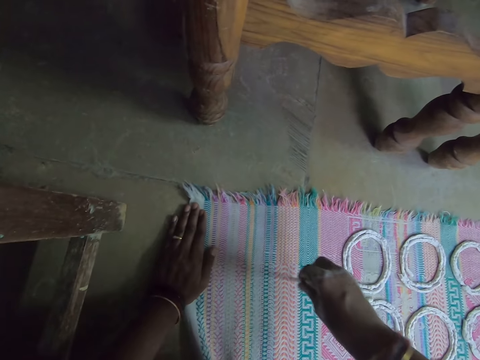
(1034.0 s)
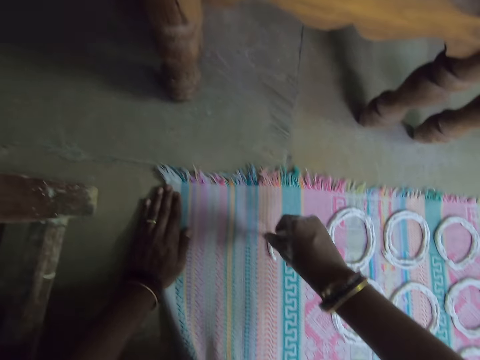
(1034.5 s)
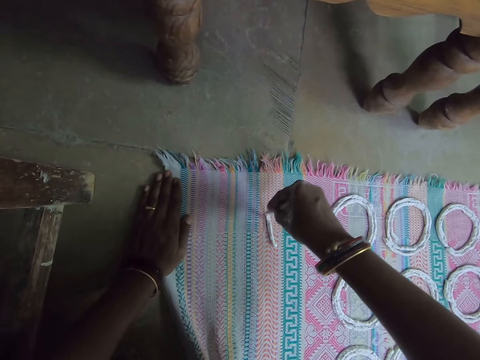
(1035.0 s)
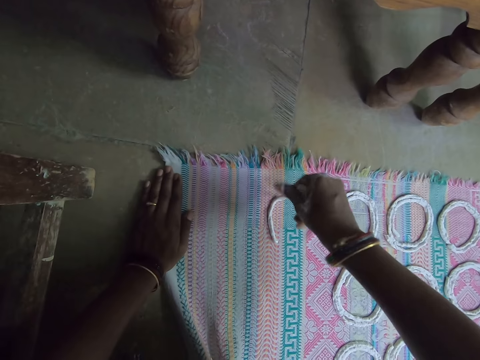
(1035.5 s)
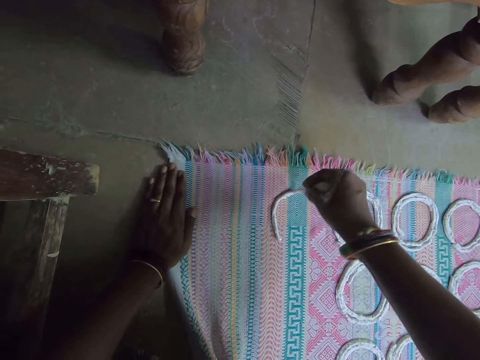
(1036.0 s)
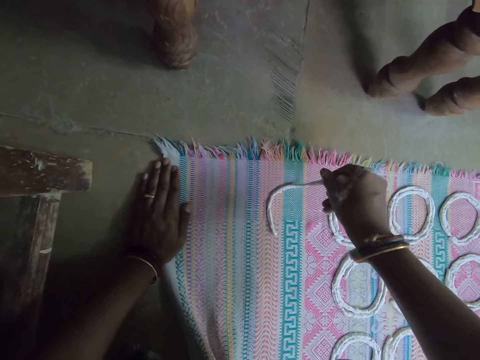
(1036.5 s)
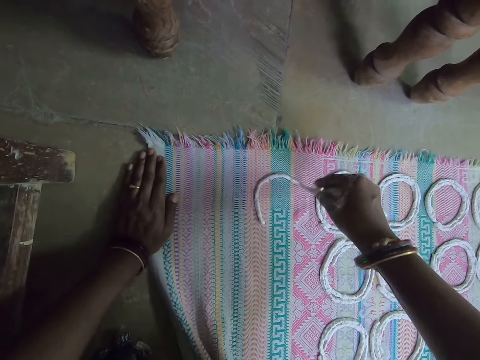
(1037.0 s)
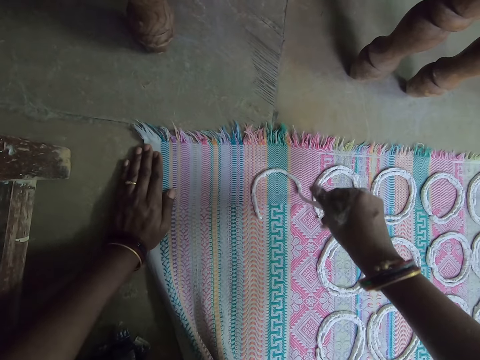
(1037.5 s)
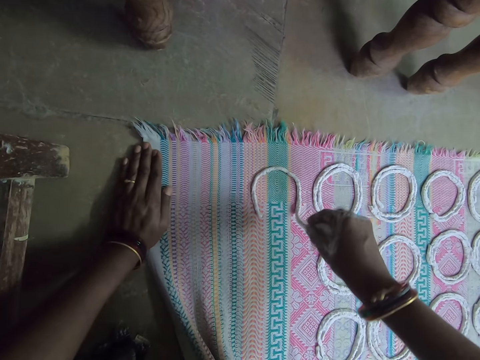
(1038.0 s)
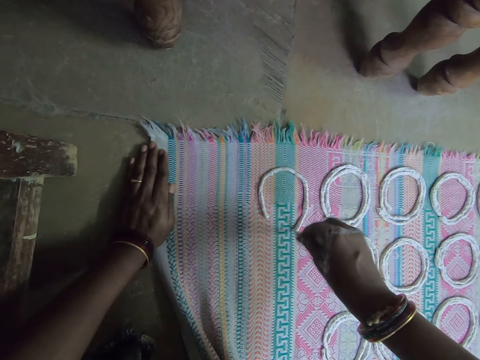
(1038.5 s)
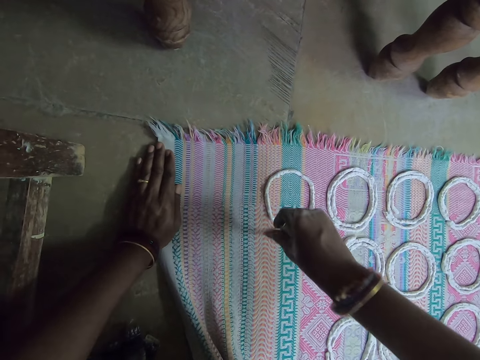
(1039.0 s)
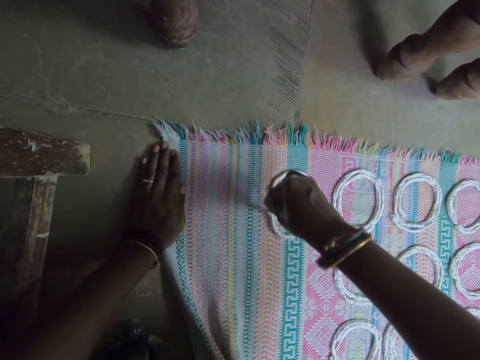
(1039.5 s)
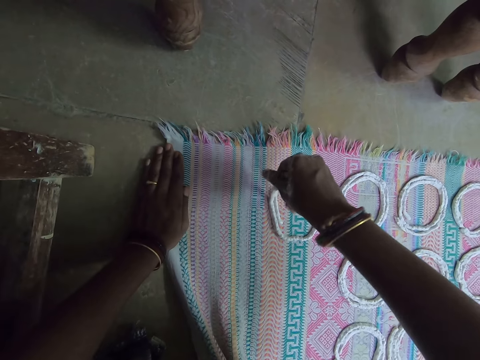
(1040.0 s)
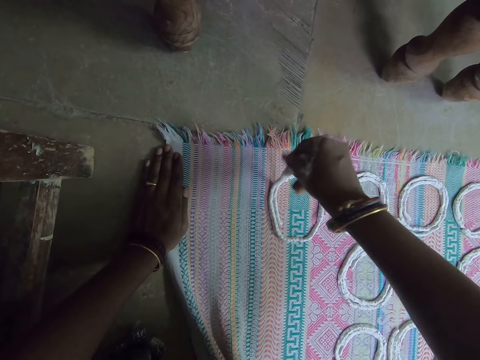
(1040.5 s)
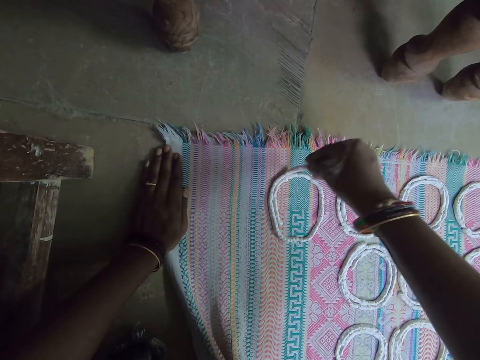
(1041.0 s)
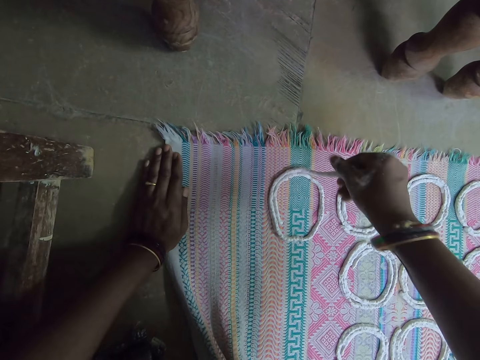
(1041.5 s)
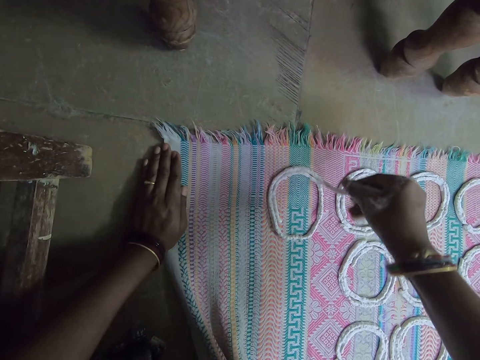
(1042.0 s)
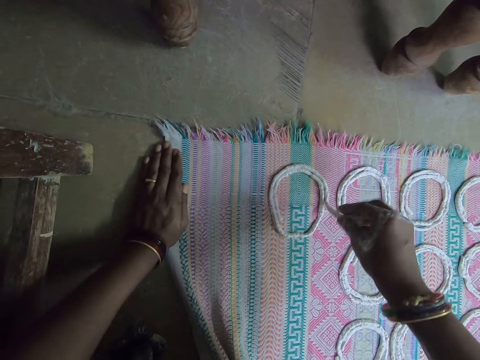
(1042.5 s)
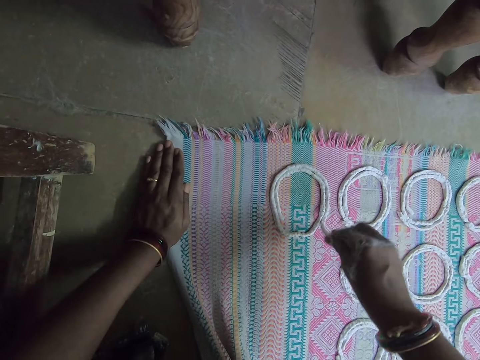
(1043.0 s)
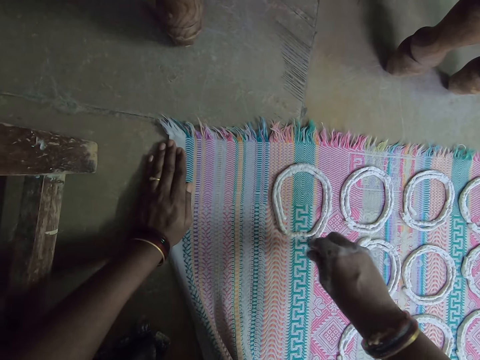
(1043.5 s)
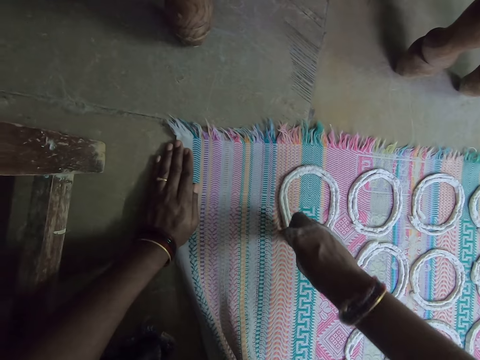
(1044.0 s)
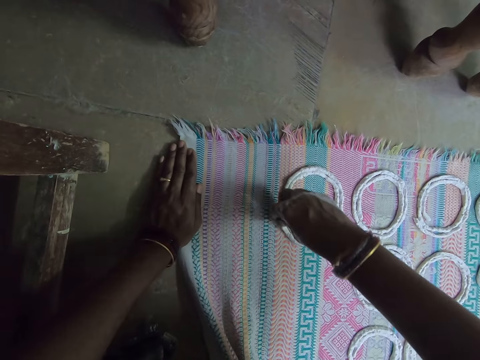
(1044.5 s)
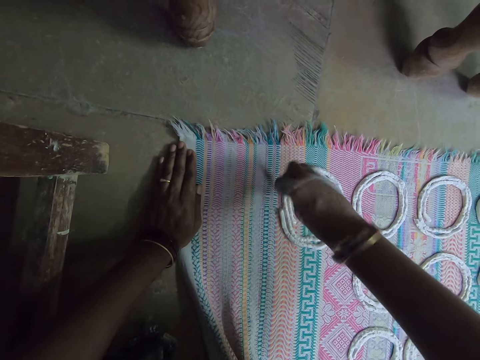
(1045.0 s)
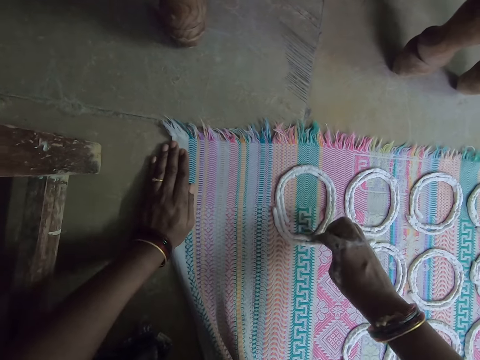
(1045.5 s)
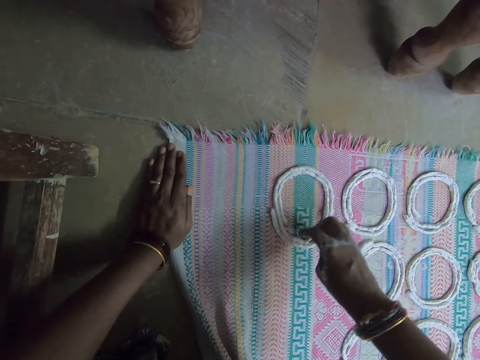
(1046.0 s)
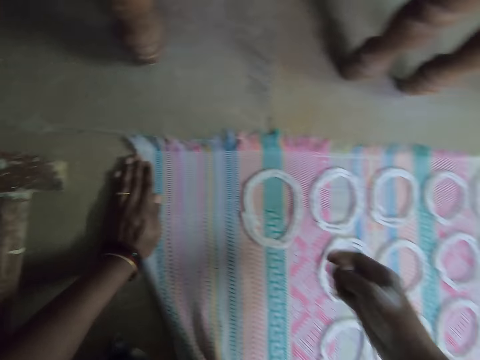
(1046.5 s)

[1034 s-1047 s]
The camera wearer shapes the portion of murukku in her right hand on the cloth on the ground. She rolls the dough round on the pastry mat.

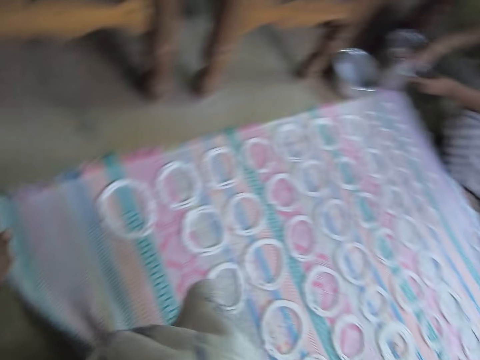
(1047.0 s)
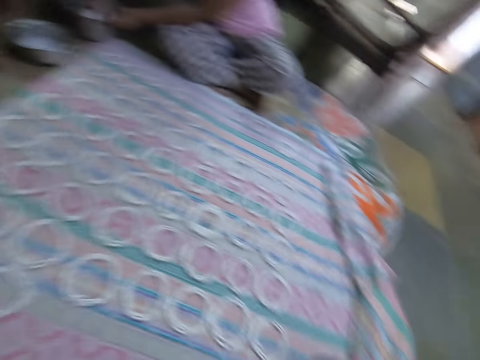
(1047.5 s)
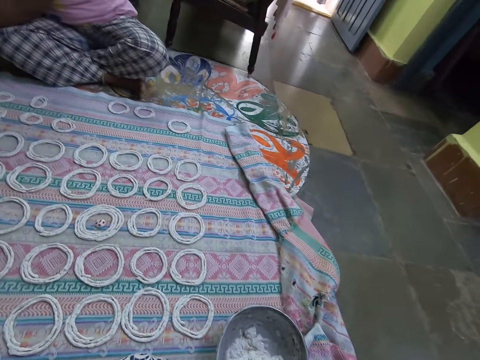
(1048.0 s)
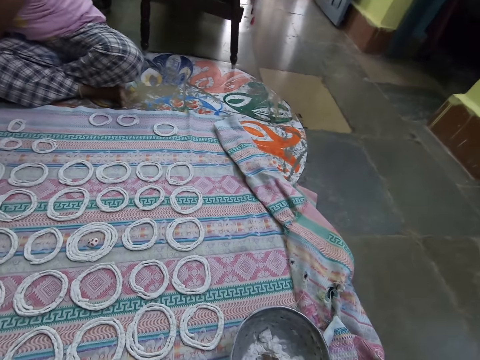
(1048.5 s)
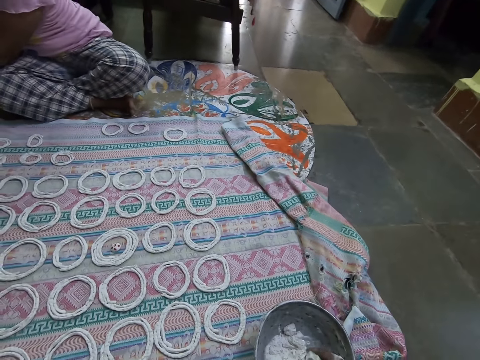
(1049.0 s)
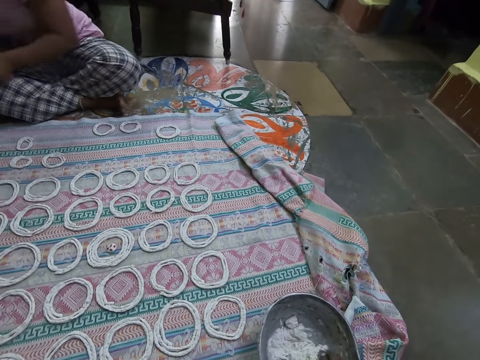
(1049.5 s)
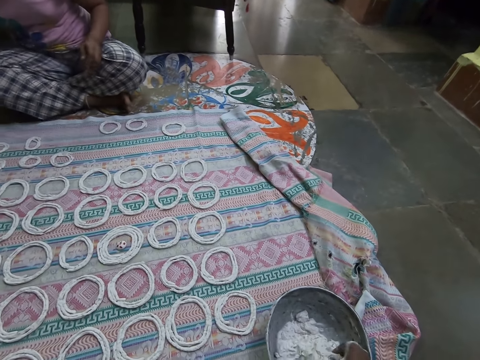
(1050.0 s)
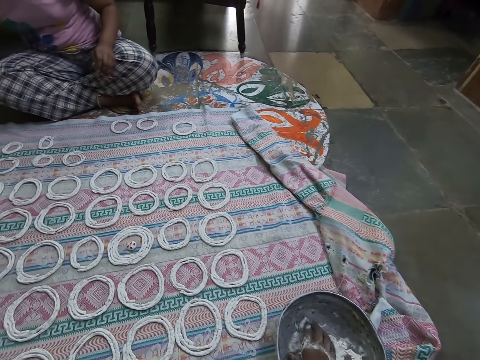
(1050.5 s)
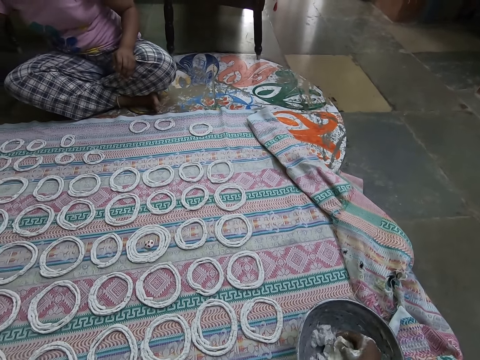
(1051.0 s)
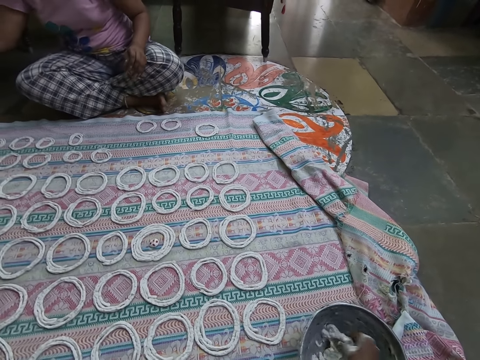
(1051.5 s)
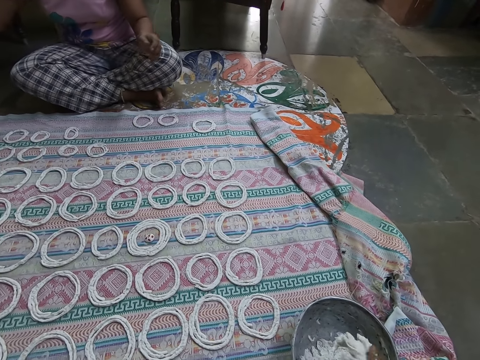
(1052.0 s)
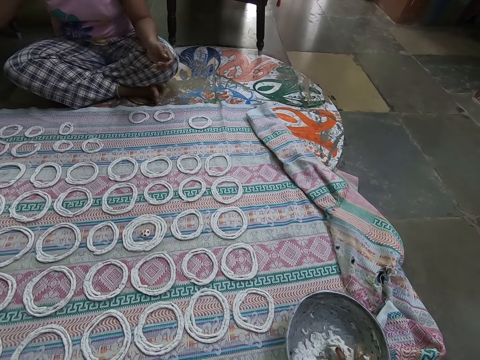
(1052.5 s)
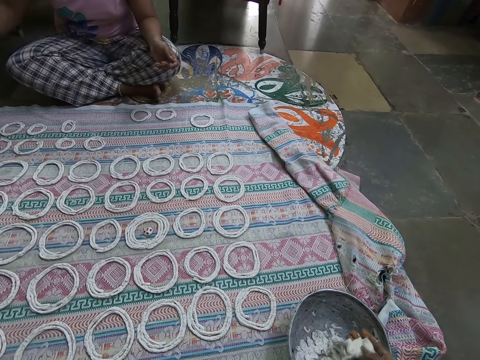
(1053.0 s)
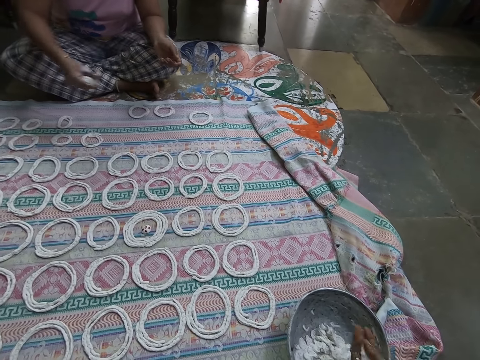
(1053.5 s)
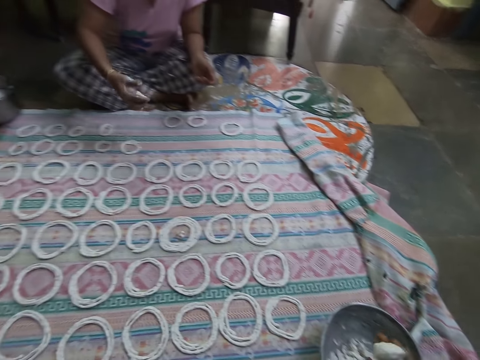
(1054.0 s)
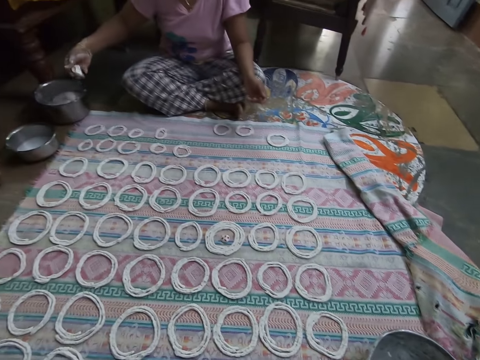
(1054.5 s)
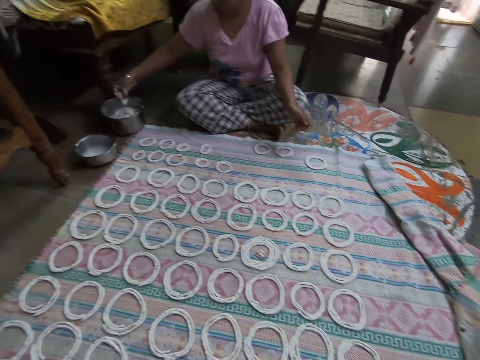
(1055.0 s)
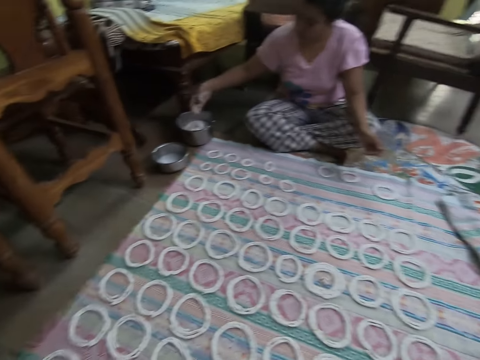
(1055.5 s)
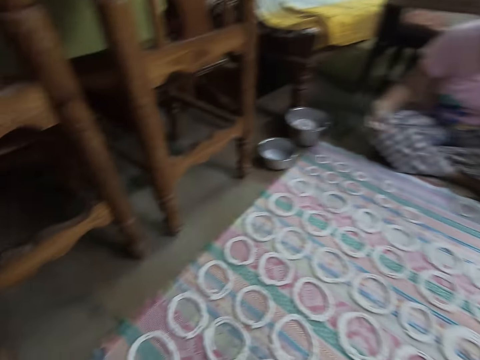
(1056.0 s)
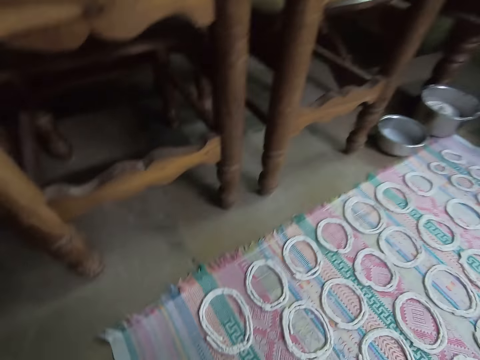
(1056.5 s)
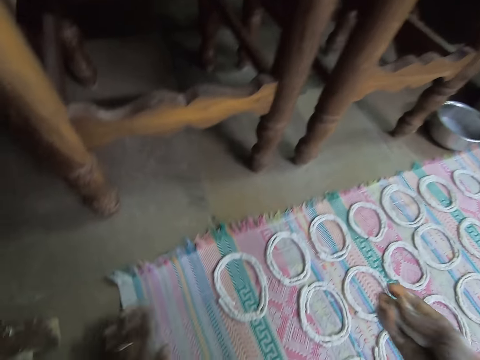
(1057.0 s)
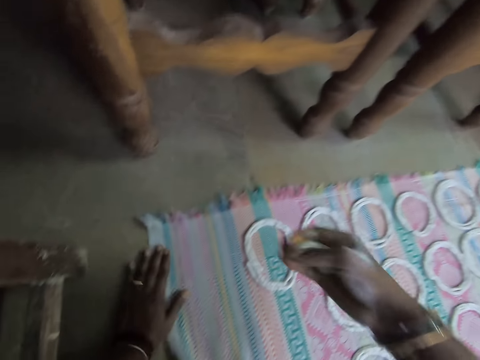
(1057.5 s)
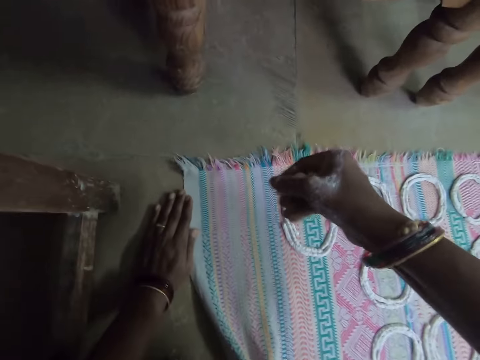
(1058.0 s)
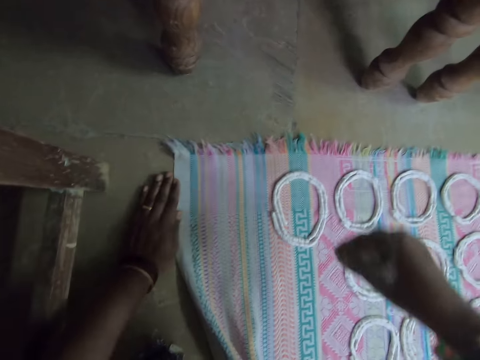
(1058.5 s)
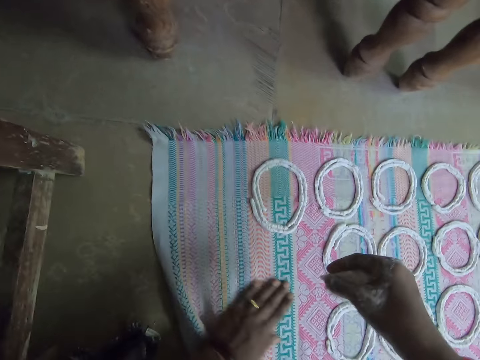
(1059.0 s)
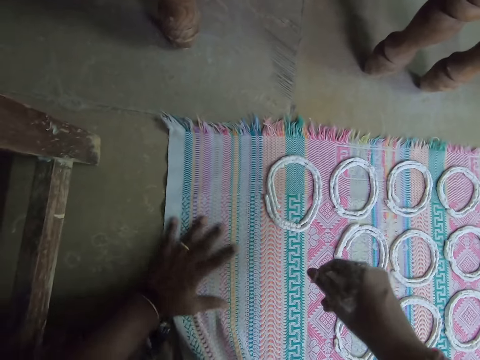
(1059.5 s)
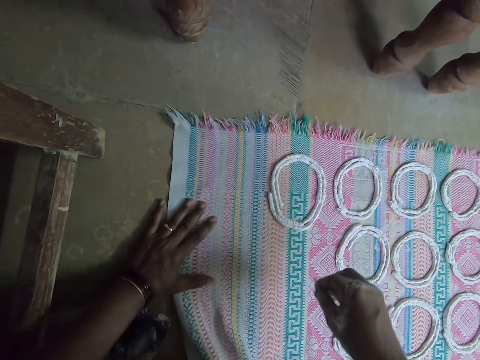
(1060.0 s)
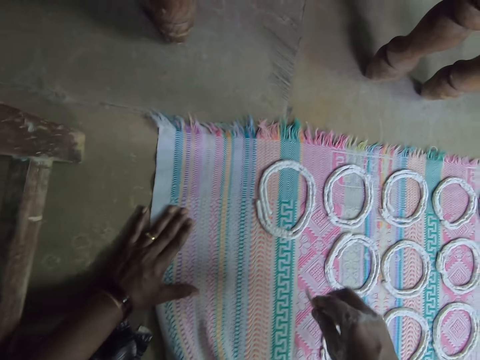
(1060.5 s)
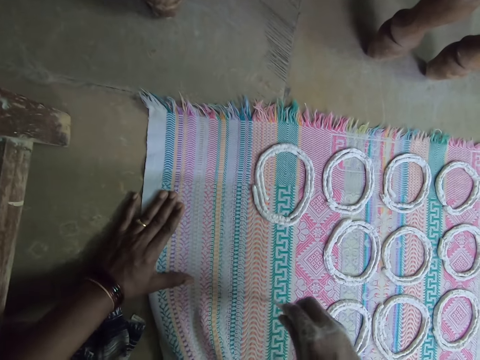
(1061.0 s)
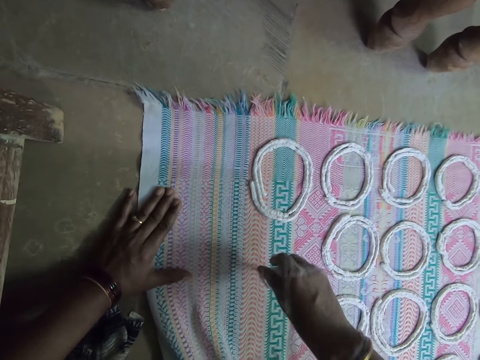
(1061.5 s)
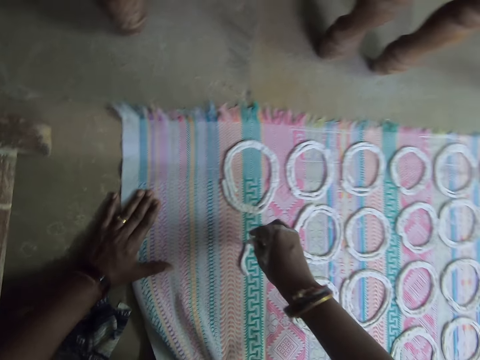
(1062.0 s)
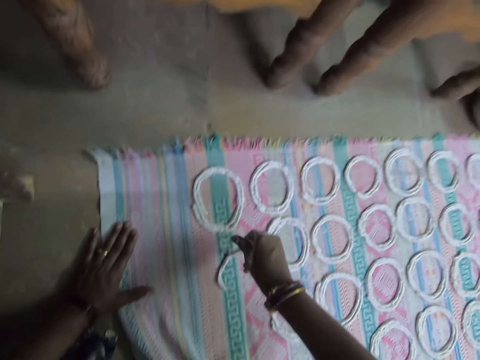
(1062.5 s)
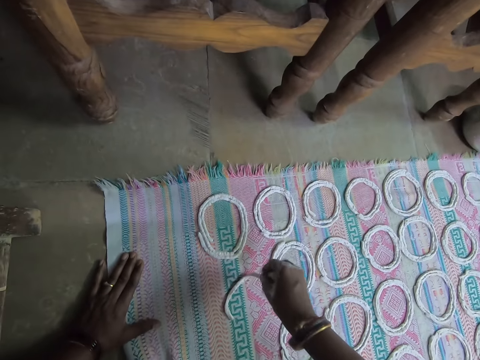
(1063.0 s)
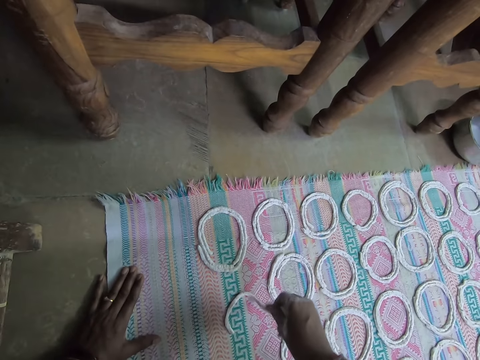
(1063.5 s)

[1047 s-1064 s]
The camera wearer squeezes the murukku in the bowl on the ground with her right hand. She cuts out a portion of murukku from the bowl on the ground with her right hand. She squeezes the portion of murukku with her right hand. A woman squeezes a portion of murukku with her right hand. The camera wearer rolls the dough in her hand. She reduces the portion of murukku in her right hand into the bowl on the ground. She adjusts the cloth or mat on the ground with her left hand. She shapes the portion of murukku in her right hand on the cloth on the ground. She rolls the dough round on the pastry mat.
